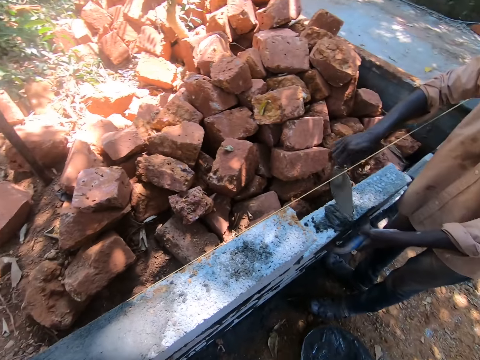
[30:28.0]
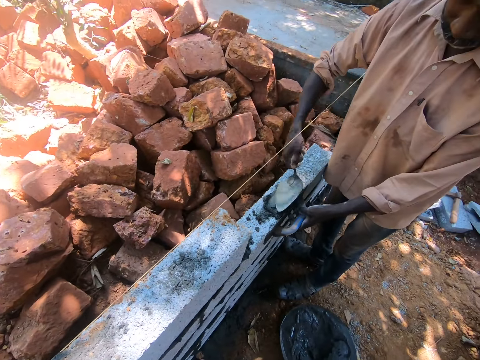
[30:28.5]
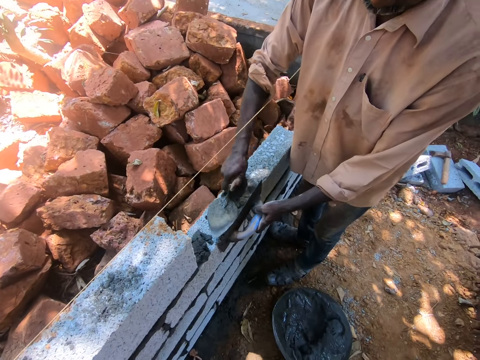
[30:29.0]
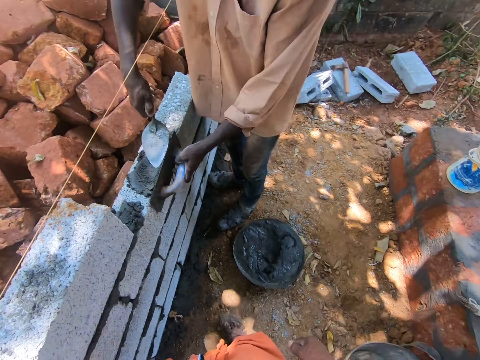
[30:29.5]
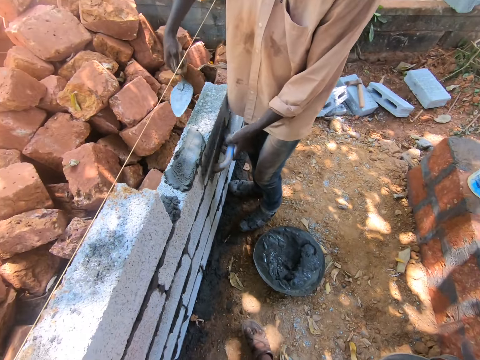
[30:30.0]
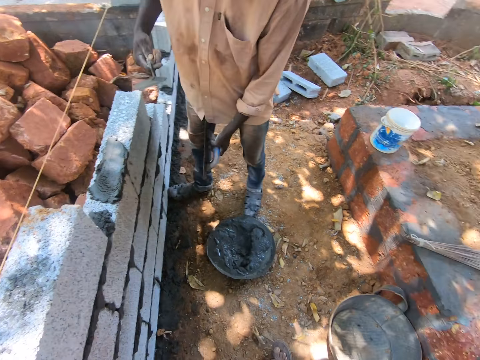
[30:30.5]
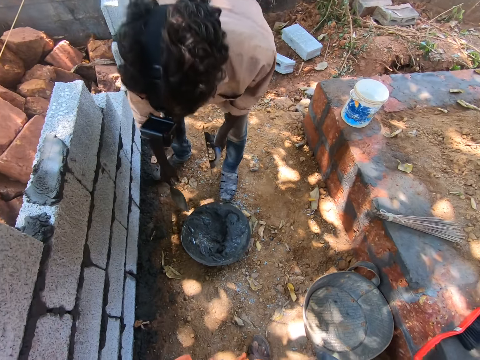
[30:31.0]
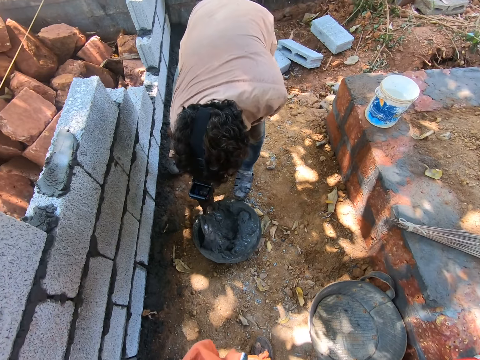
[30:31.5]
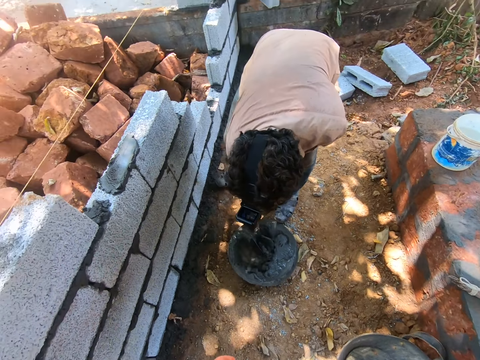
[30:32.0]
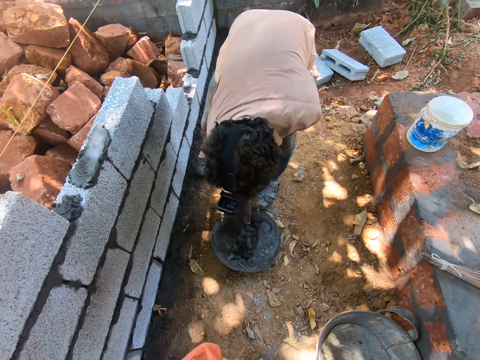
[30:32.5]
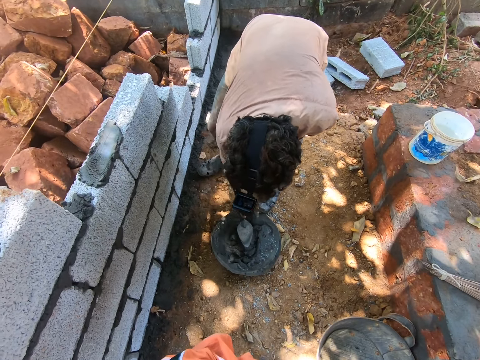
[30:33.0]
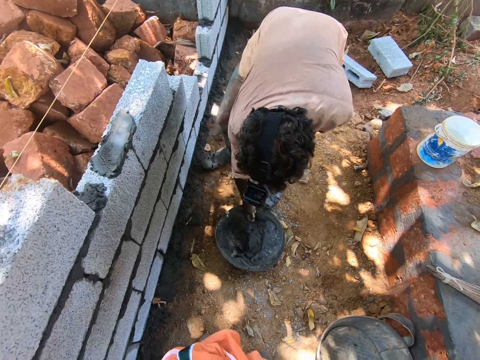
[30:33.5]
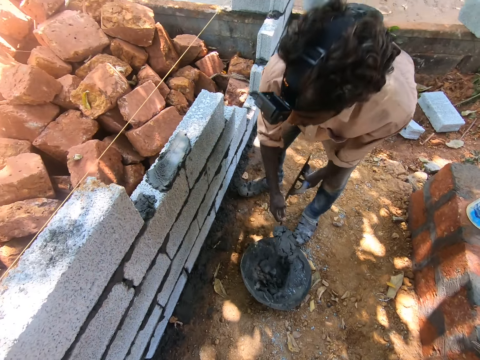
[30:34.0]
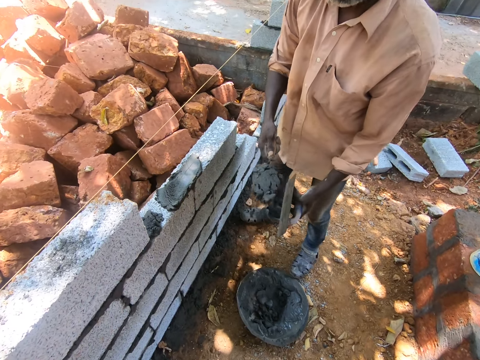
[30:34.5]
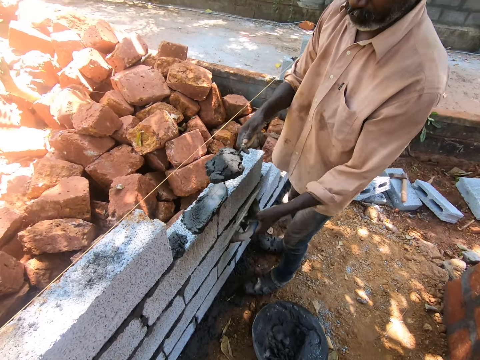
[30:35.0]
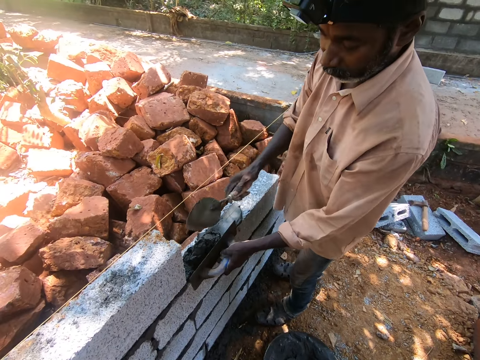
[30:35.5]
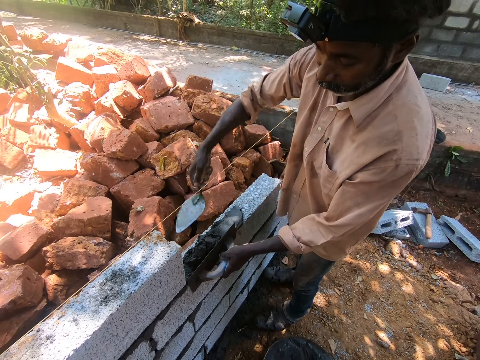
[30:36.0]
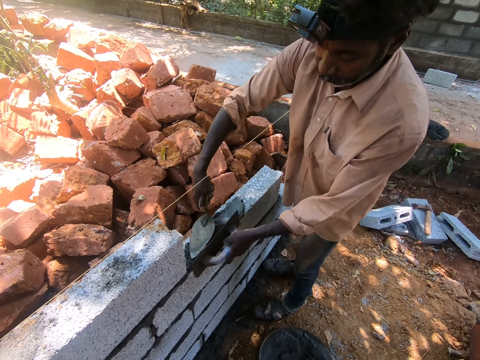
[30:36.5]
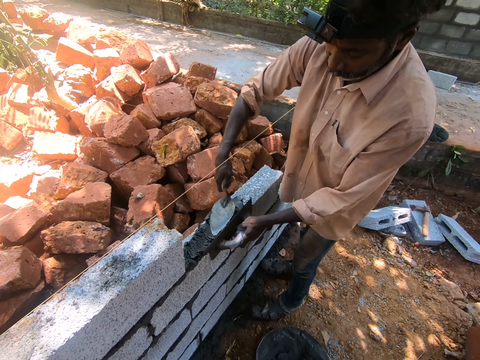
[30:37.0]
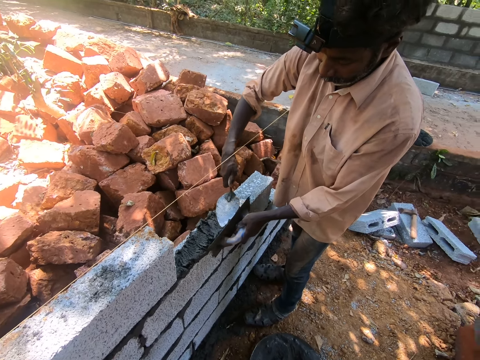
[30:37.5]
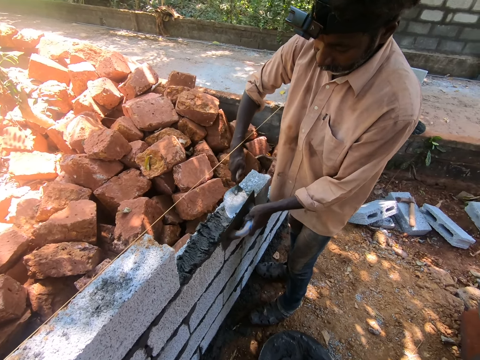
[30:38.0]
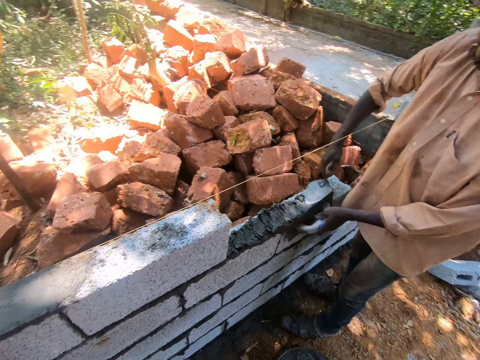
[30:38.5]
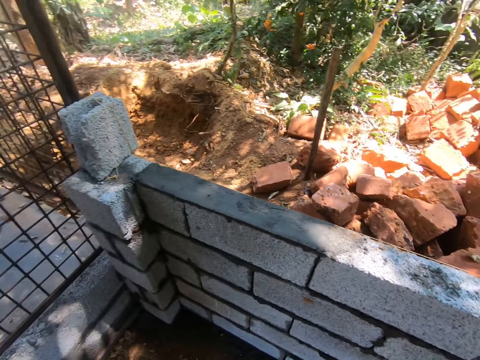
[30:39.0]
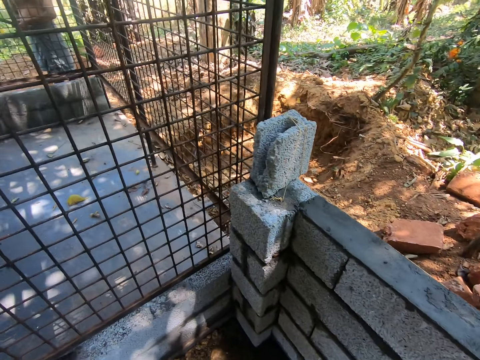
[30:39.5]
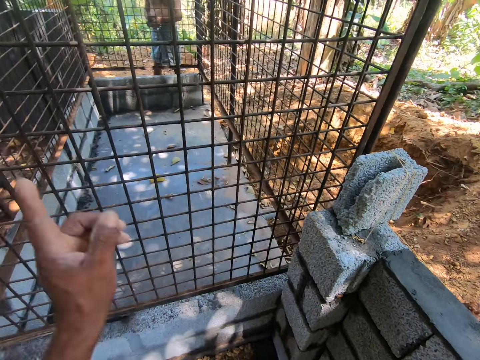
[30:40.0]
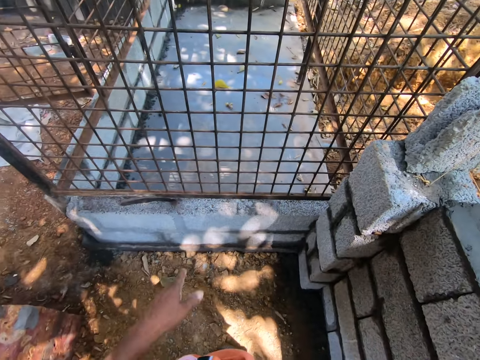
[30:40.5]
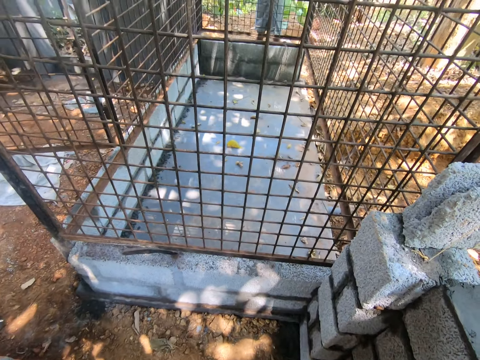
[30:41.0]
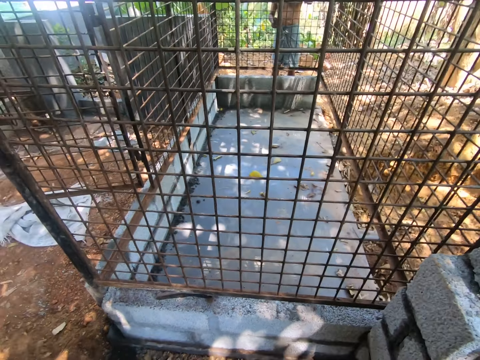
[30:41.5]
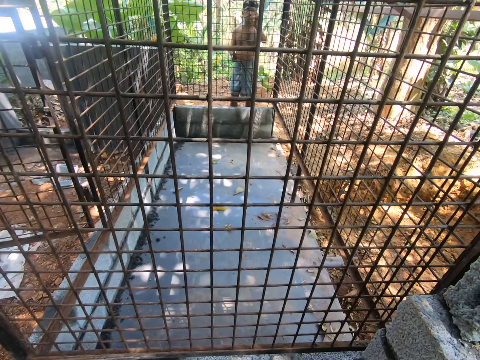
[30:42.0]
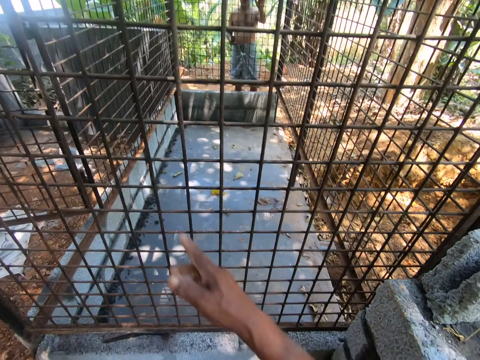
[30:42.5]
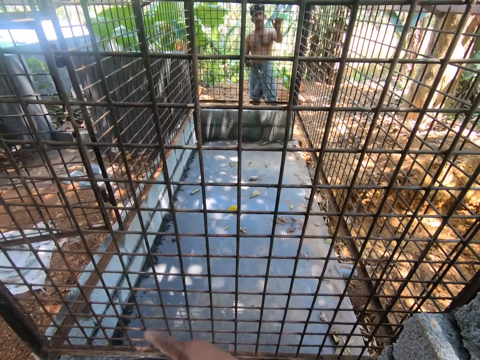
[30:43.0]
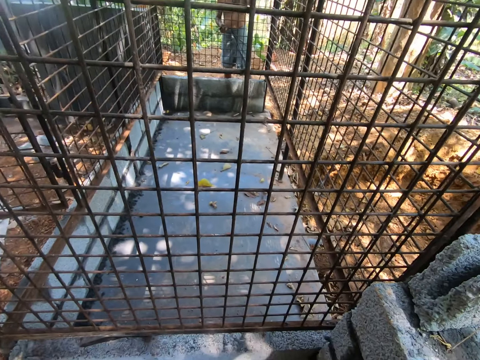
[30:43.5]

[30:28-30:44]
A man spreads the mortar on the blocks with the trowel in his right hand and smoothens the mortar on the blocks with the float in his left hand. The man mixes the mortar in the pan with the trowel in his right hand. The man takes some mortar from the pan with the trowel in his right hand. The camera wearer converses with the man, and converses with the man again. The man puts the mortar on the block with the trowel in his right hand, places the float in his left hand by the side of the block, spreads the mortar on the blocks with the trowel in his right hand, and smoothens the mortar on the blocks with the float in his left hand. The camera wearer turns around. They converse with another man.

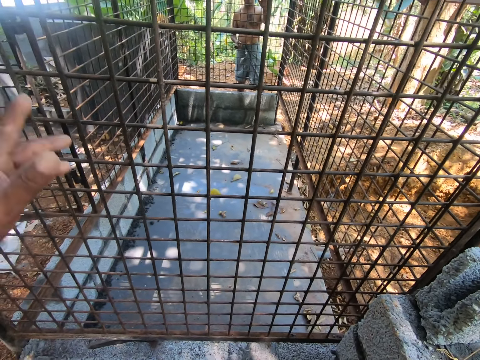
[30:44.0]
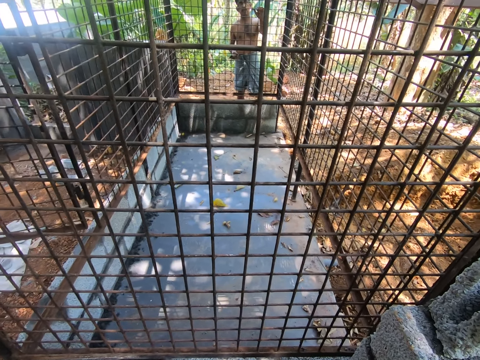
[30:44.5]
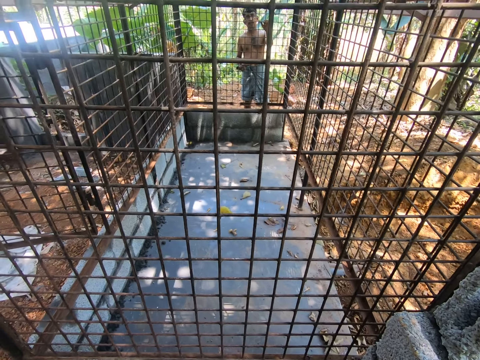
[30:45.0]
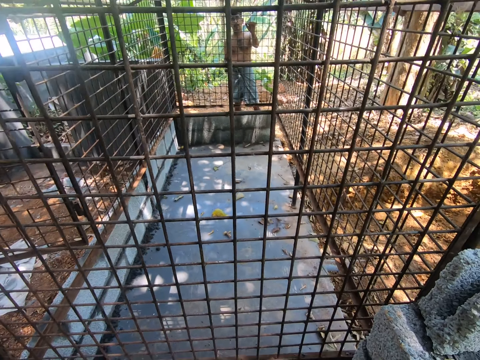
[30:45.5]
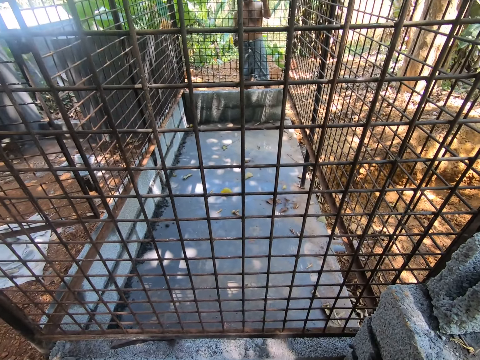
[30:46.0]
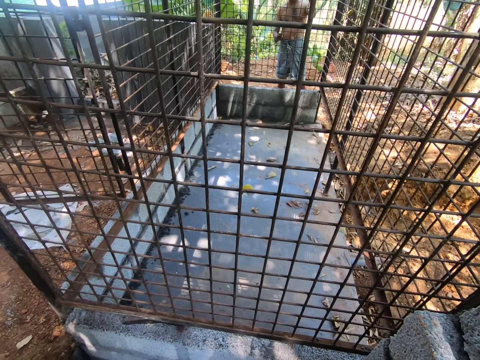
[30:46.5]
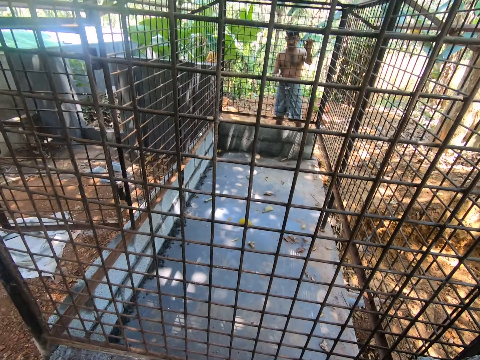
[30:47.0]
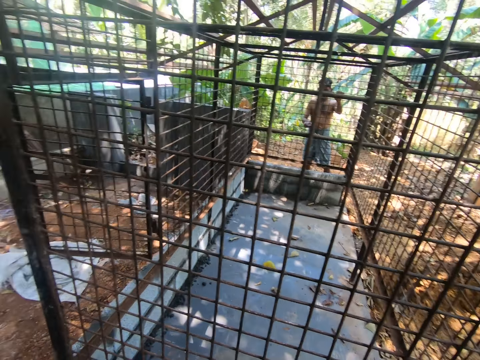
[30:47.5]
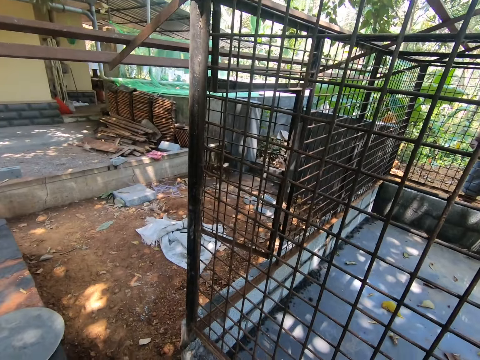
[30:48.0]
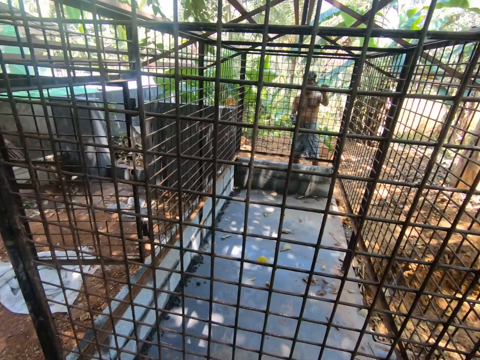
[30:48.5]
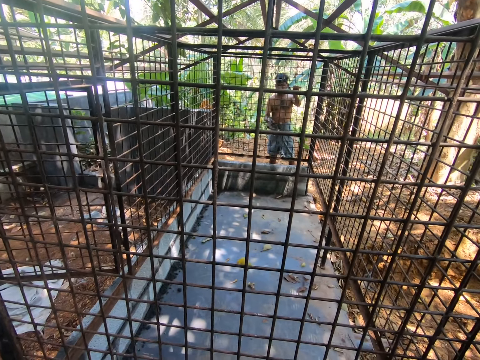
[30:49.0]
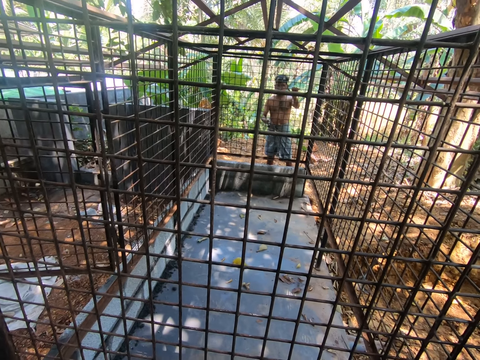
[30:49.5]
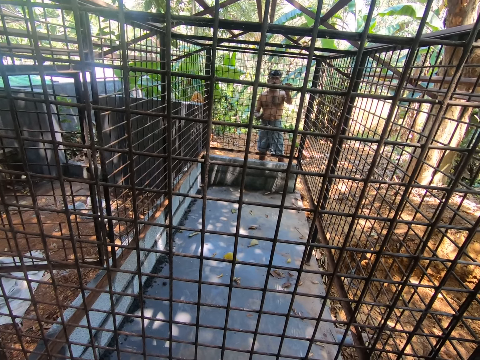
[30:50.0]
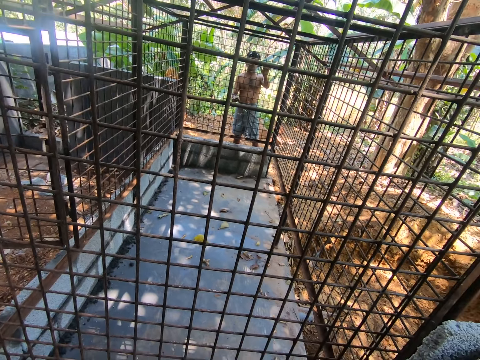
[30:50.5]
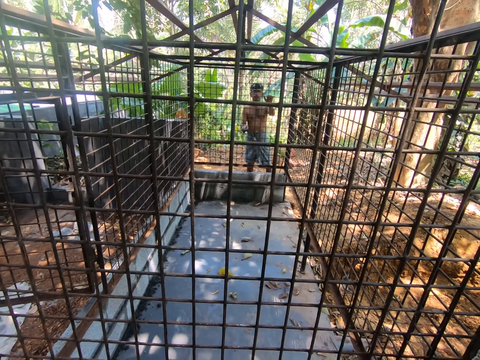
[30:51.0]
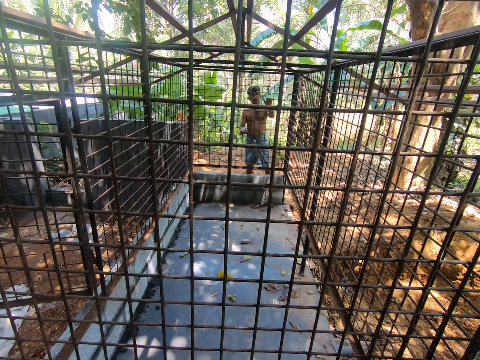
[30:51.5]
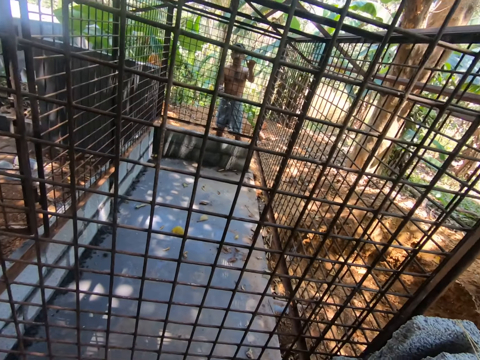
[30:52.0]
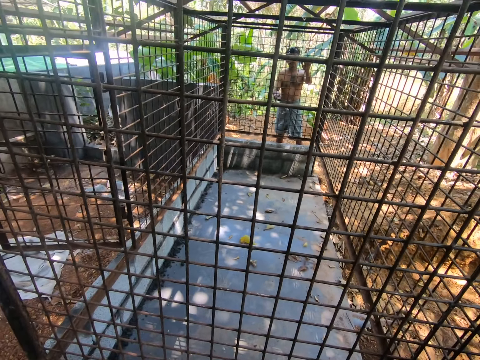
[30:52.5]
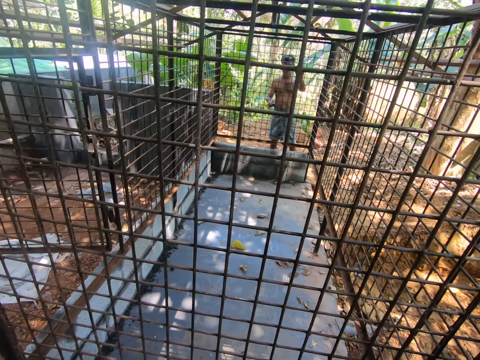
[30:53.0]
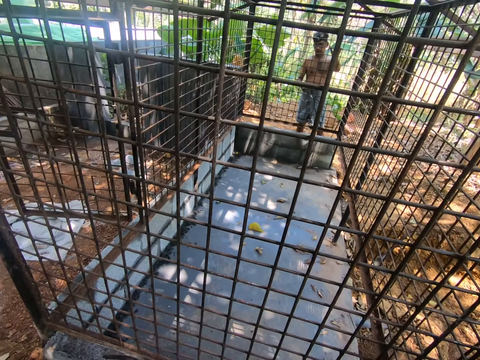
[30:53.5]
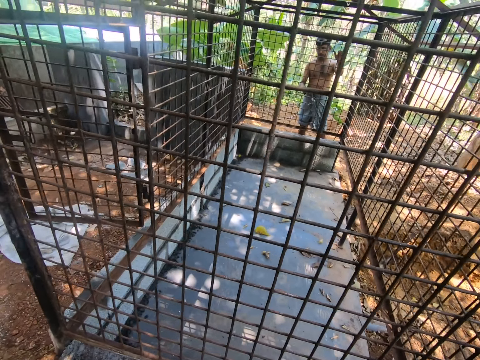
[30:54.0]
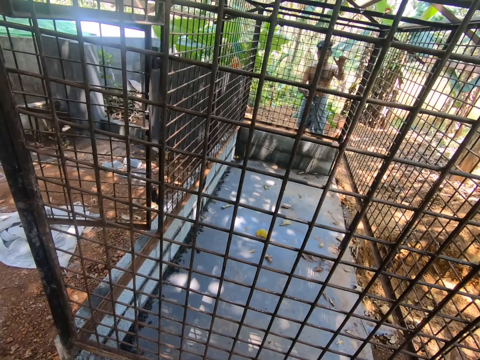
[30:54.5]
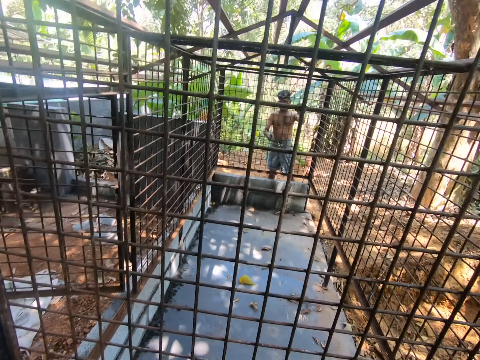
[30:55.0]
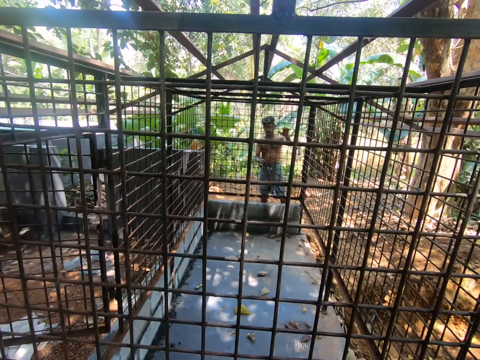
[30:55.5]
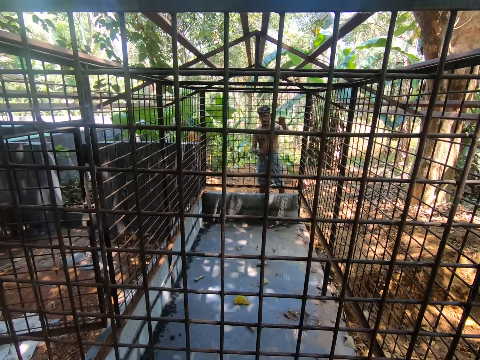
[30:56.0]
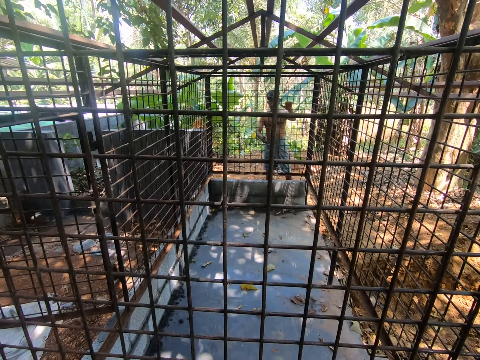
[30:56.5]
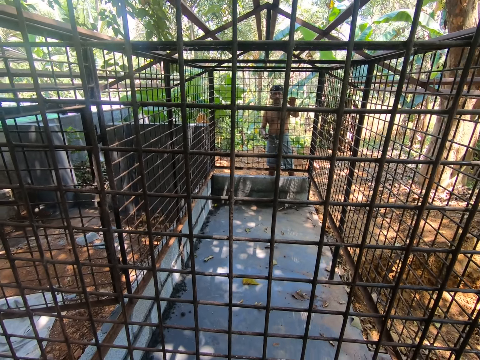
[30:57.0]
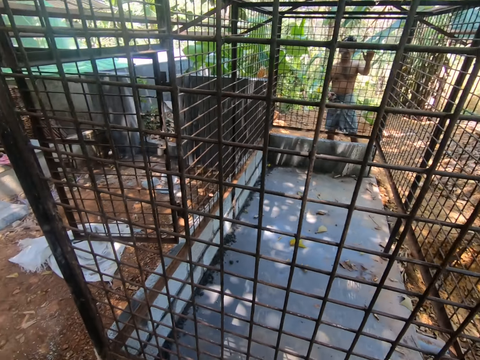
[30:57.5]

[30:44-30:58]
A man smoothens the iron house with the sandpaper in his right hand. The man scrubs the cage grill. The camera wearer converses with the man.
